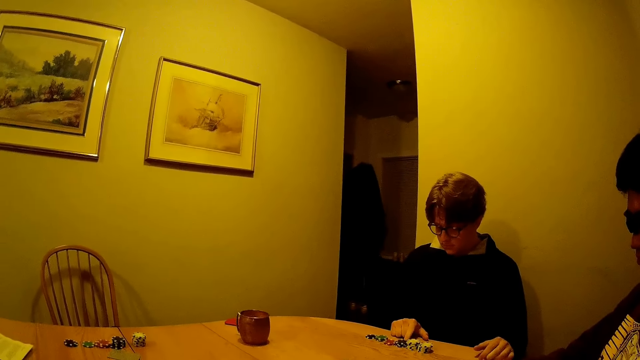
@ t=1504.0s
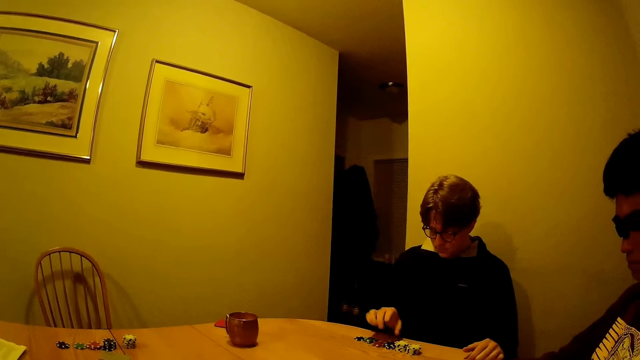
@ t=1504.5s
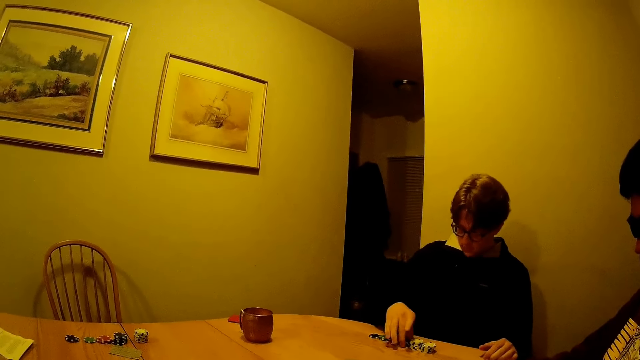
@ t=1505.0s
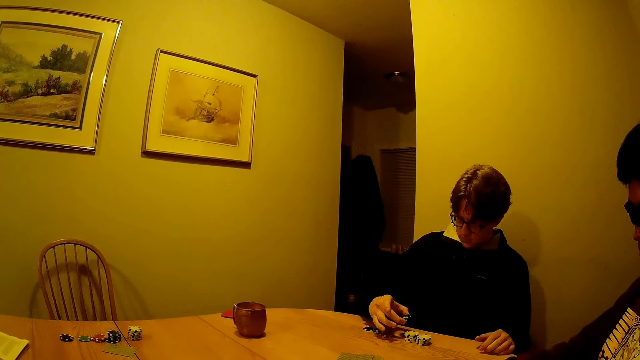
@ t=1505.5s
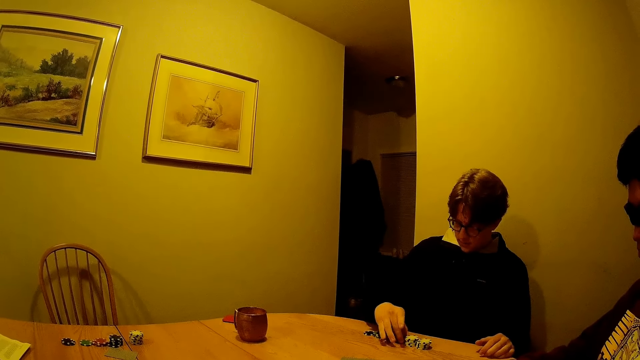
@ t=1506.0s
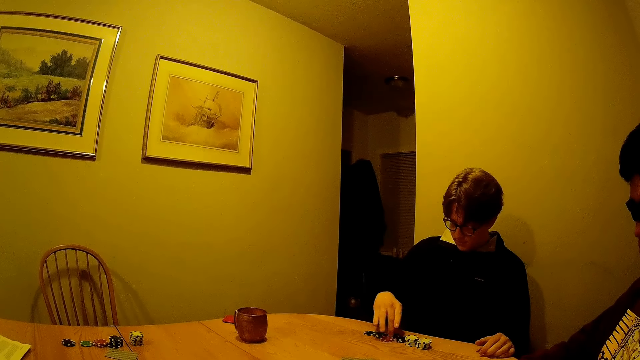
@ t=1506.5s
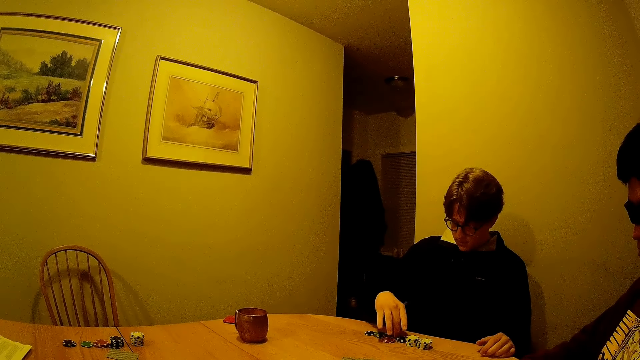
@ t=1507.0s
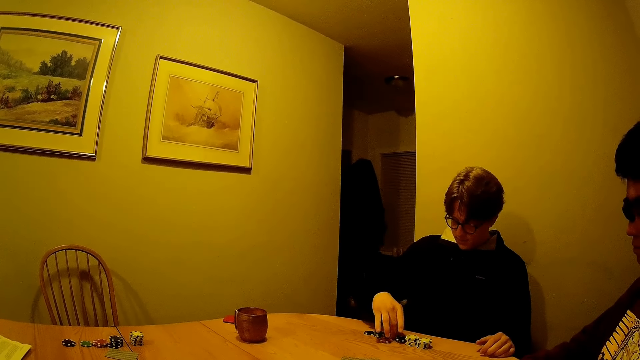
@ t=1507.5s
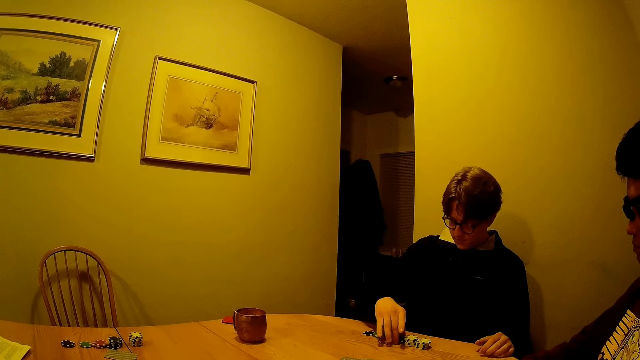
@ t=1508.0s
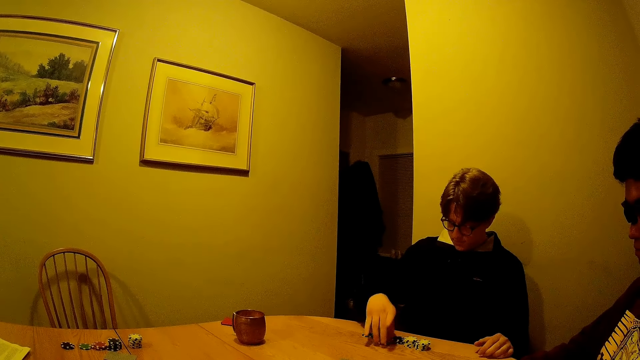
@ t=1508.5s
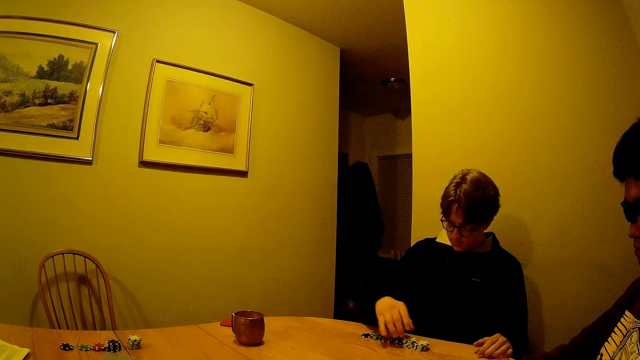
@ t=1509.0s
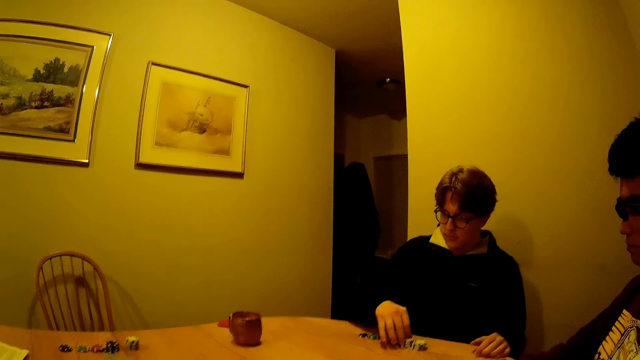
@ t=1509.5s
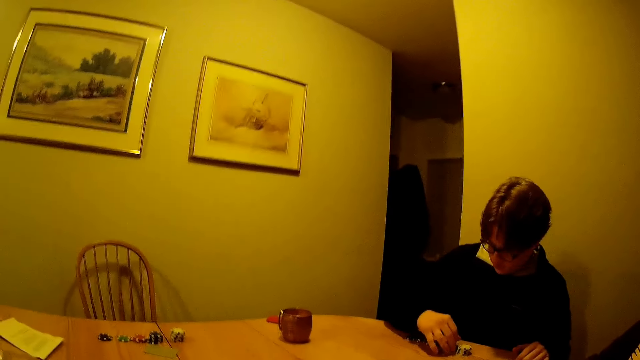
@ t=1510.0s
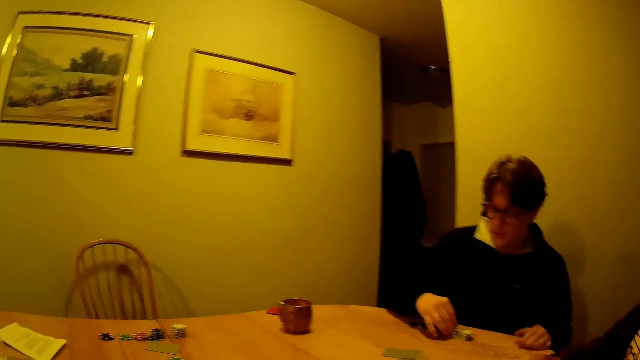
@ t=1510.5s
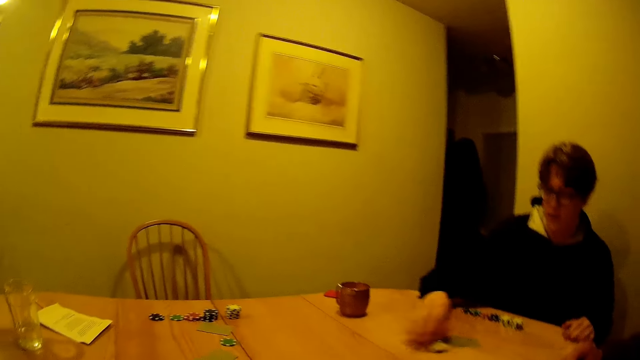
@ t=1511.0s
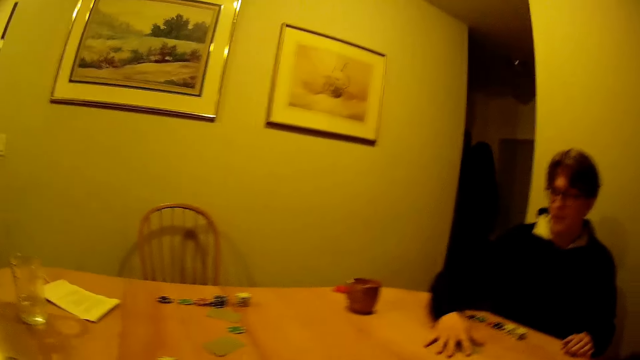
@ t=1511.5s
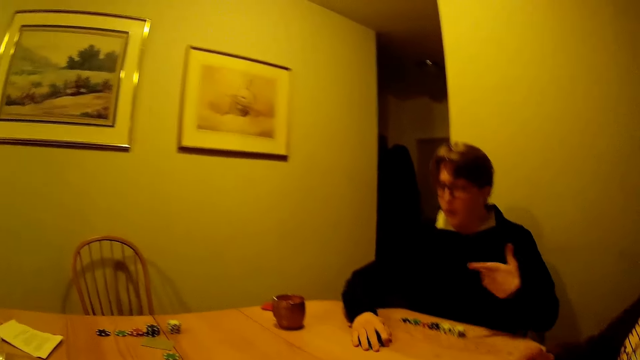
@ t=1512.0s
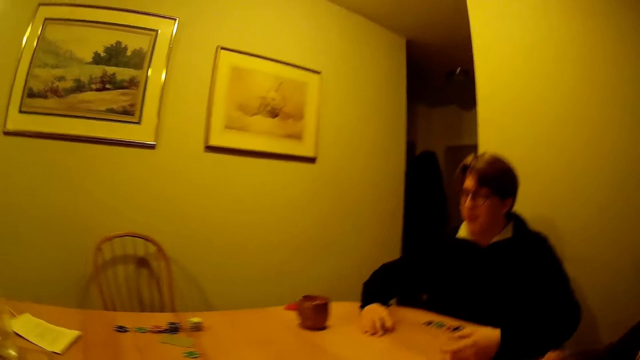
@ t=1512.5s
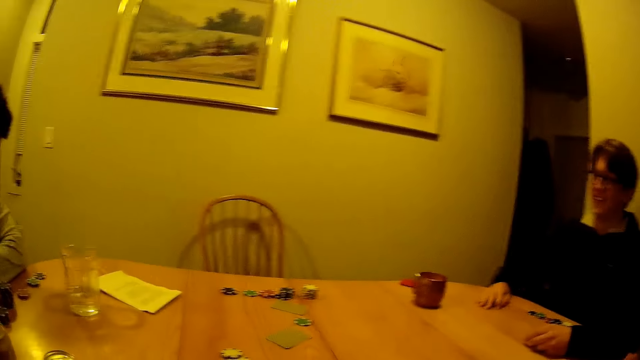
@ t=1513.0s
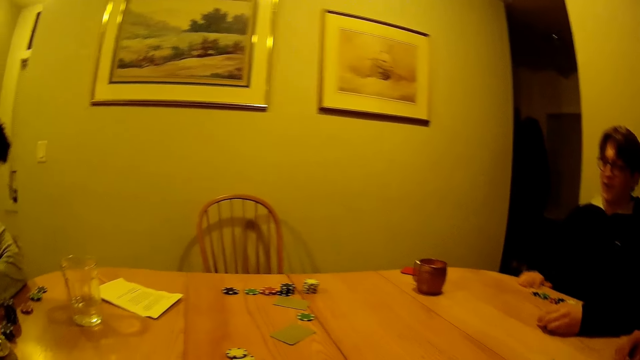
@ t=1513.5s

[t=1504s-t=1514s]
A man points to the poker chips. The man throws a chip on the table with his right hand. He holds the poker chips.

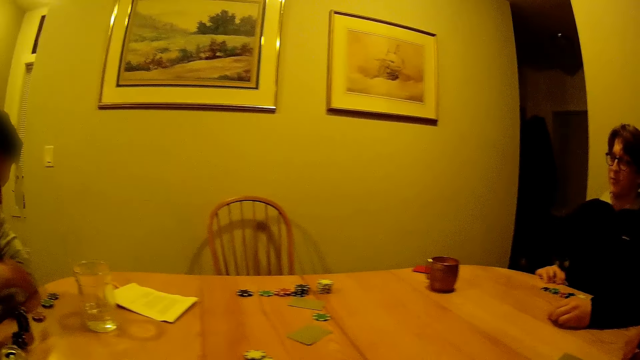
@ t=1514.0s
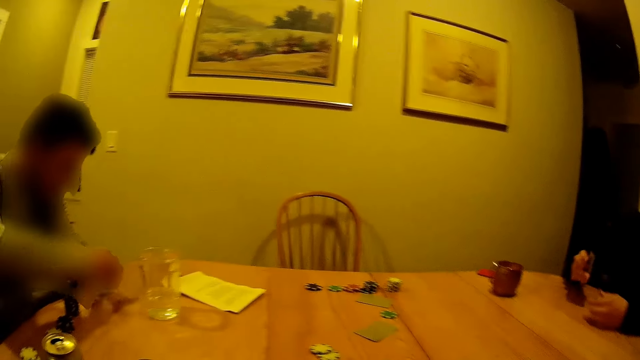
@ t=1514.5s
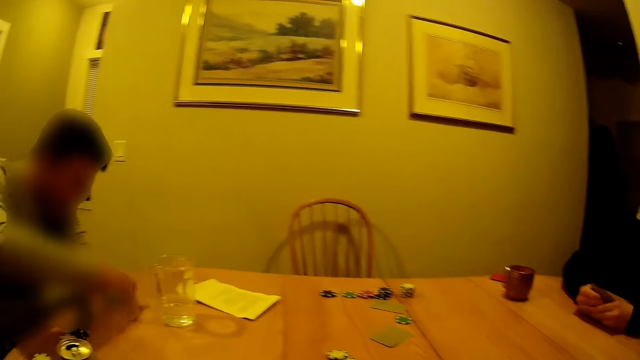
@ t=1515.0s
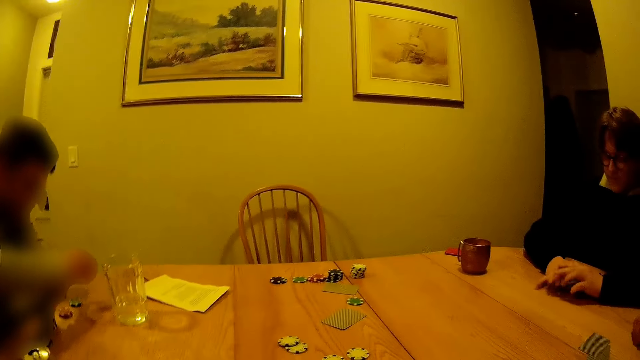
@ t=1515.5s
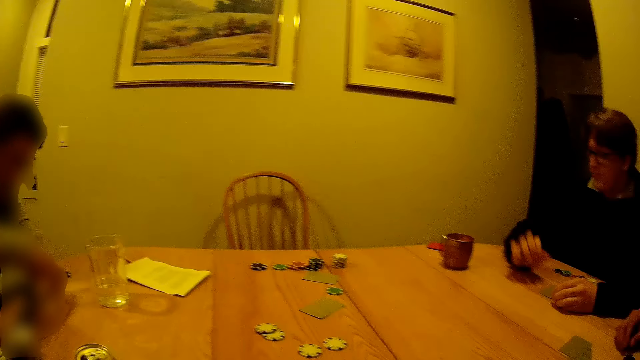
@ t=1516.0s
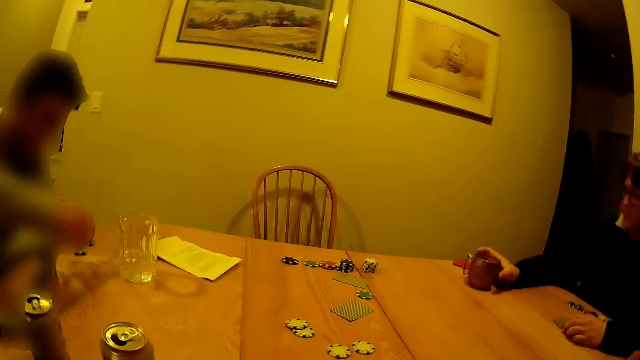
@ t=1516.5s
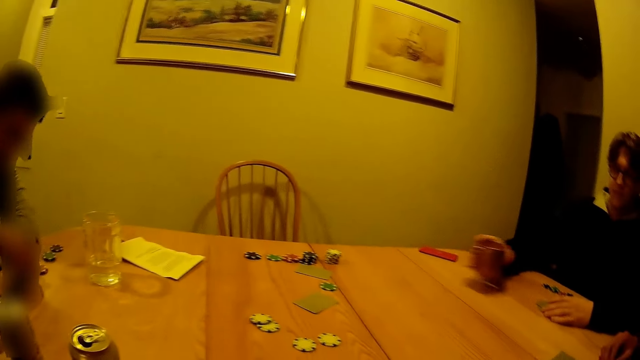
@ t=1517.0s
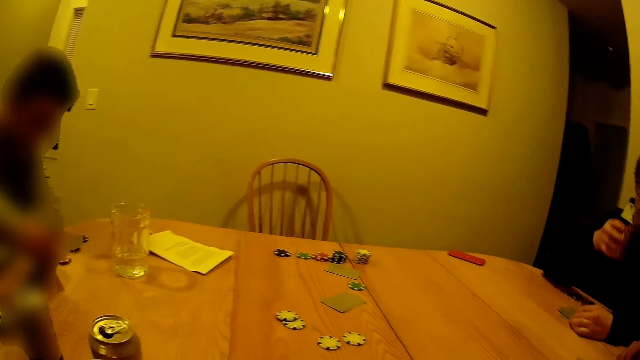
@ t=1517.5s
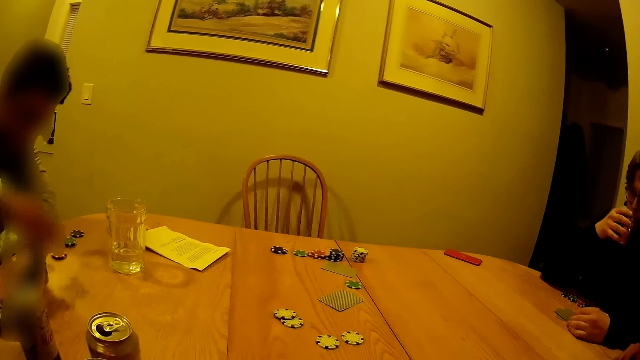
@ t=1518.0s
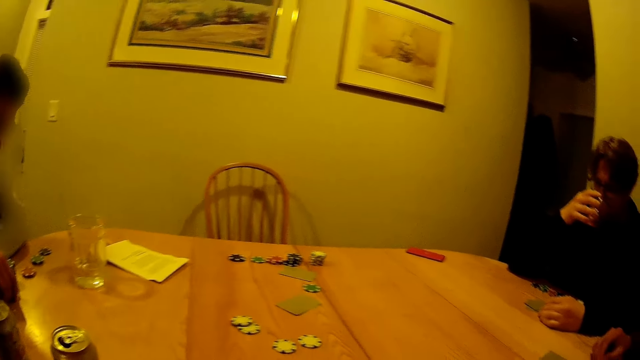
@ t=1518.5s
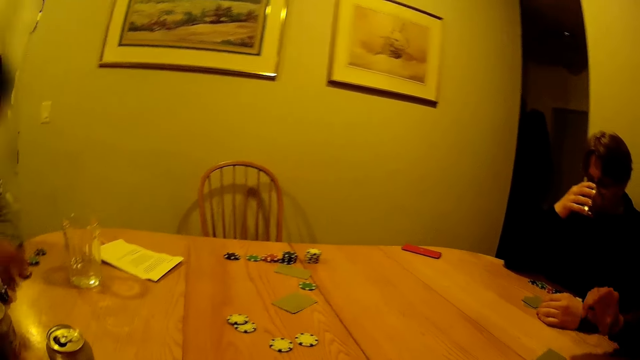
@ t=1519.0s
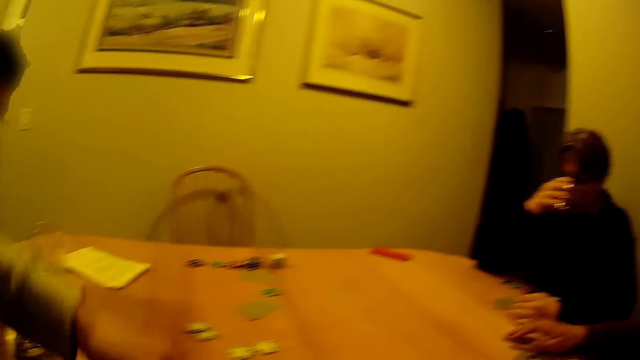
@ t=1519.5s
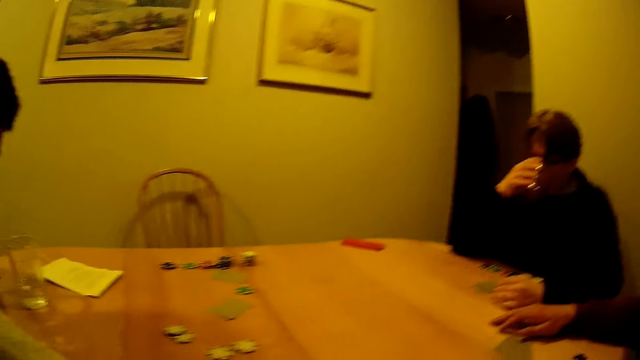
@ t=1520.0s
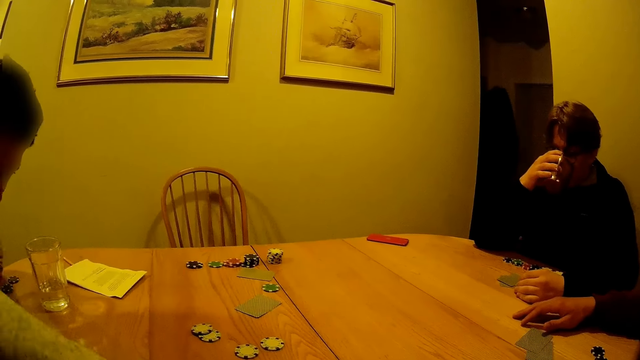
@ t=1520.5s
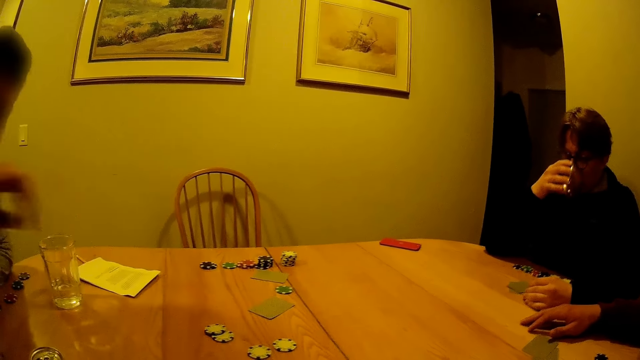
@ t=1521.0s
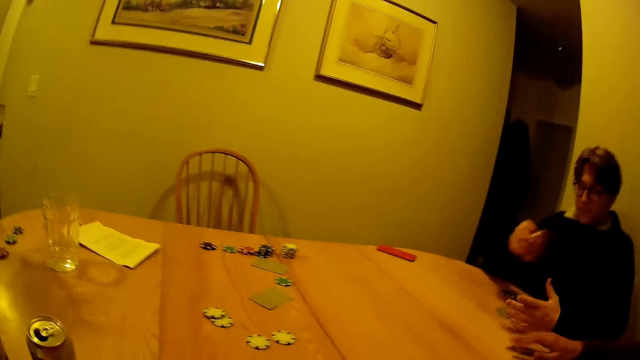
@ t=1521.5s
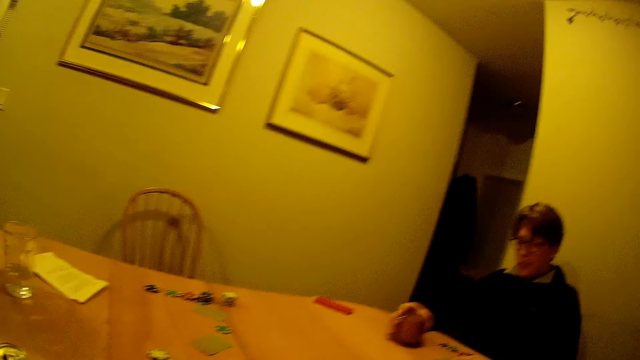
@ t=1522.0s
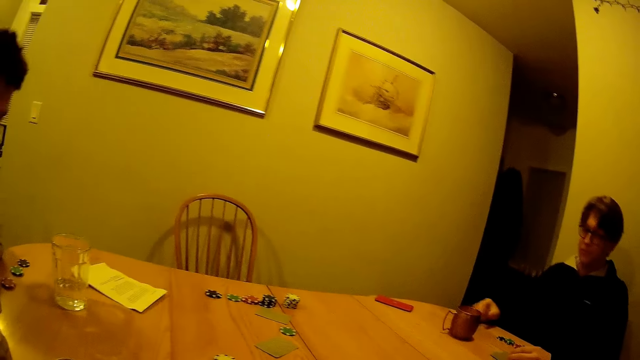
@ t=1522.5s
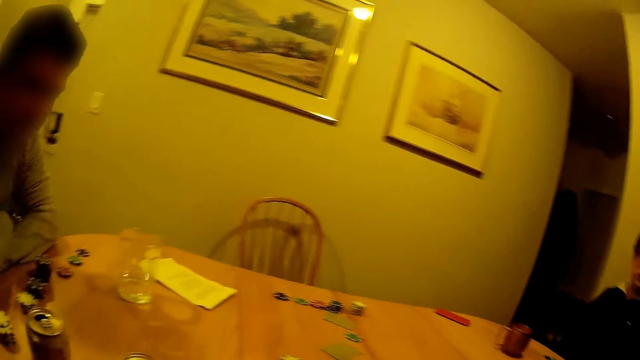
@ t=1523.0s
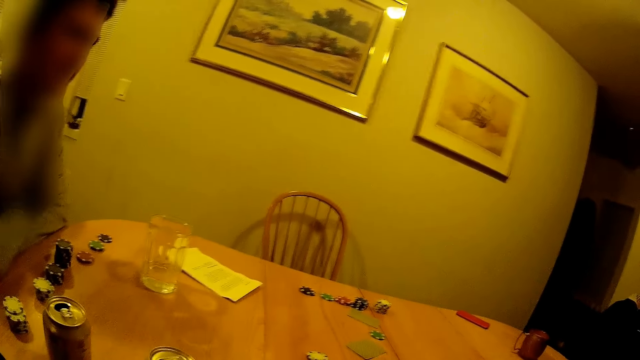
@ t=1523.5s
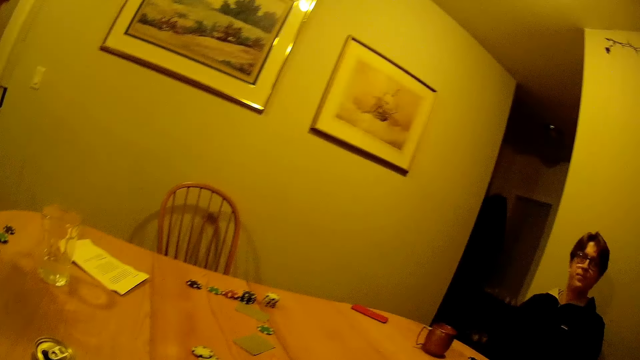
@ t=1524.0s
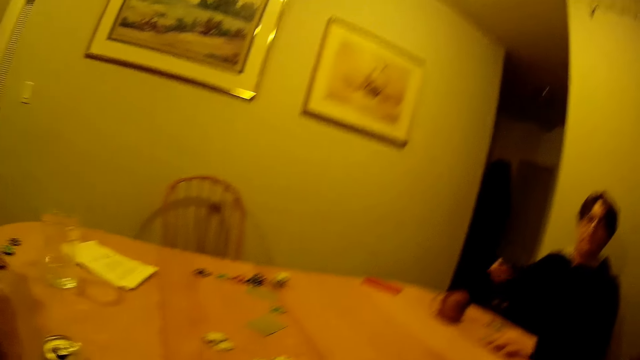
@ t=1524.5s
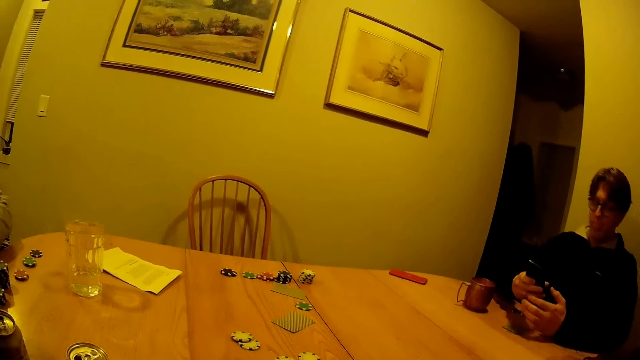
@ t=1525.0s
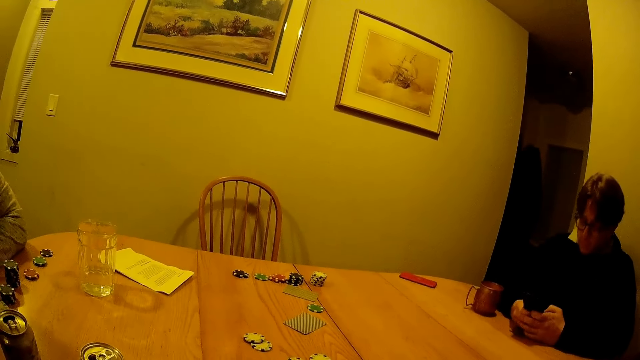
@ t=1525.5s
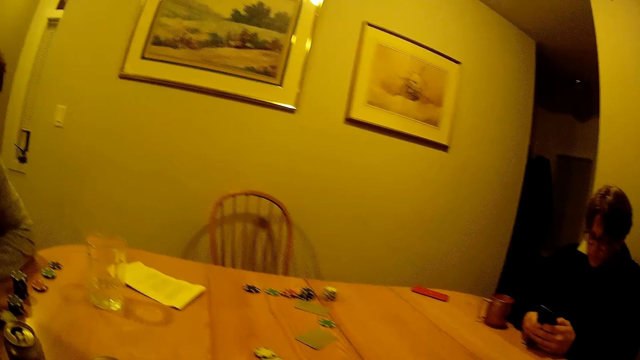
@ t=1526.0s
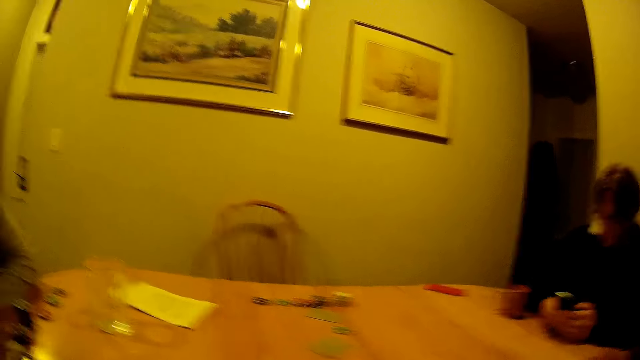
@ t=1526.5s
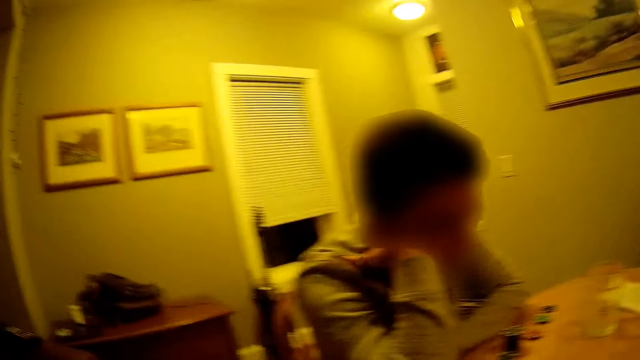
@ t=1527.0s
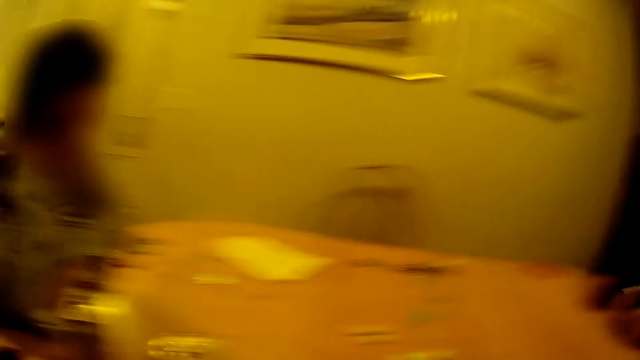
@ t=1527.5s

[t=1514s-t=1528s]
A man counts the casino chip on the table with his right hand. Another man touches his cards, carries the cup on the table with his right hand, and drinks from the cup. The first man selects the poker chips, passes a casino chip to the camera wearer with his right hand, and throws the poker chips. The other man drops the cup on the table with his right hand. He sips drink from the cup and presses a phone with both hands.
